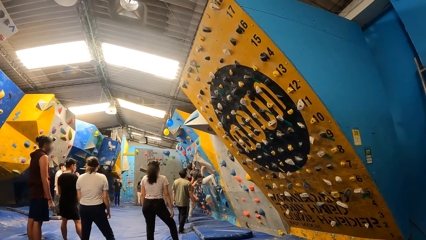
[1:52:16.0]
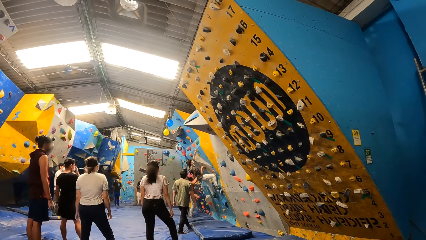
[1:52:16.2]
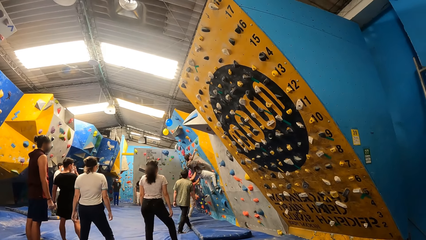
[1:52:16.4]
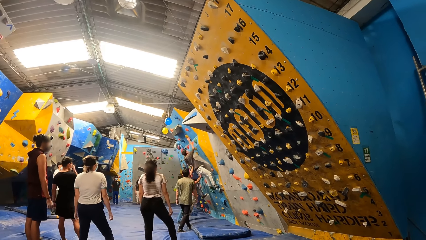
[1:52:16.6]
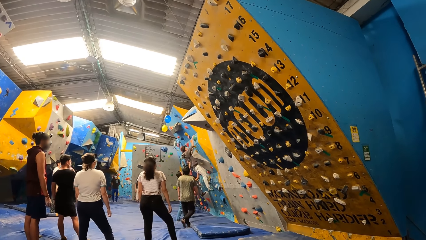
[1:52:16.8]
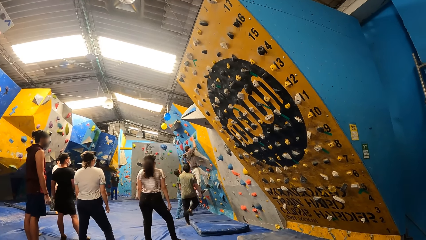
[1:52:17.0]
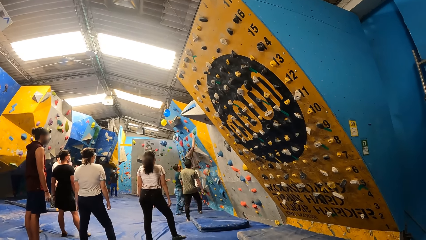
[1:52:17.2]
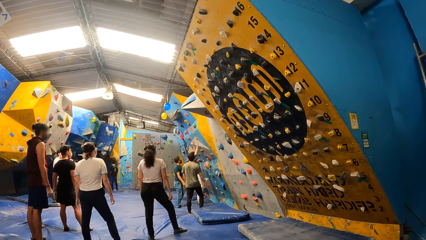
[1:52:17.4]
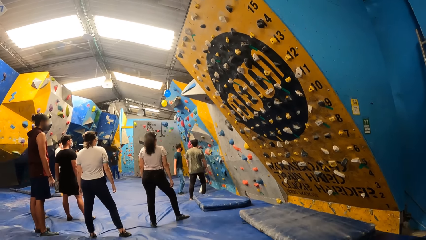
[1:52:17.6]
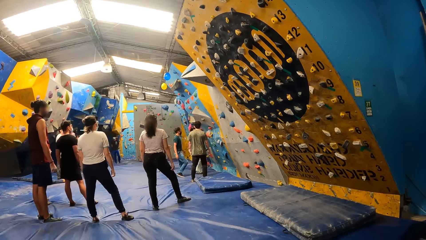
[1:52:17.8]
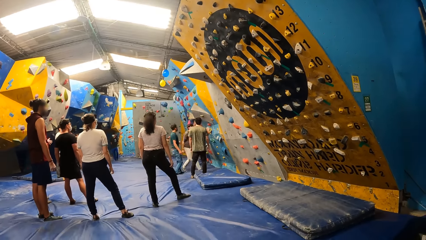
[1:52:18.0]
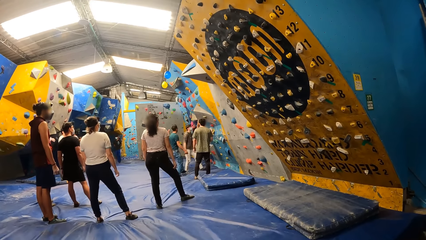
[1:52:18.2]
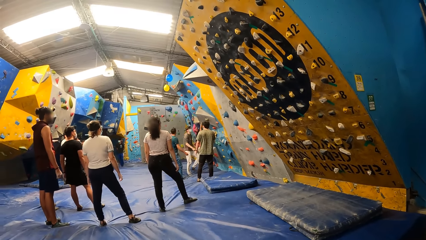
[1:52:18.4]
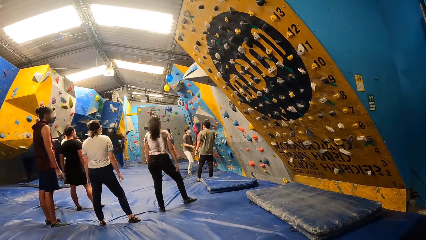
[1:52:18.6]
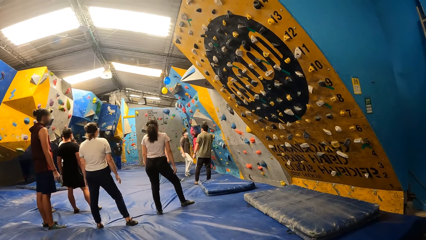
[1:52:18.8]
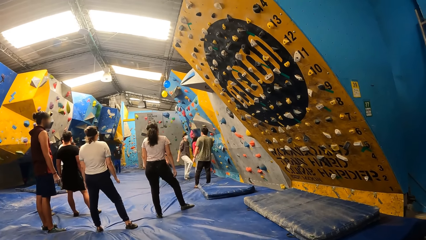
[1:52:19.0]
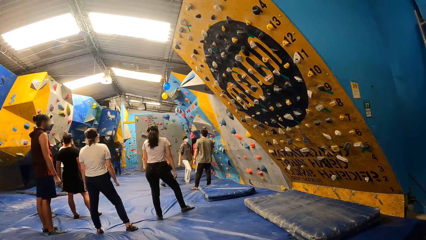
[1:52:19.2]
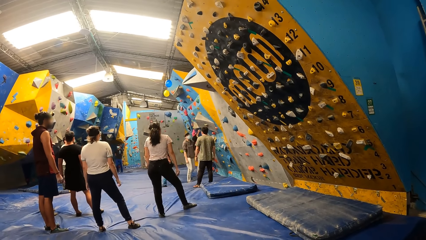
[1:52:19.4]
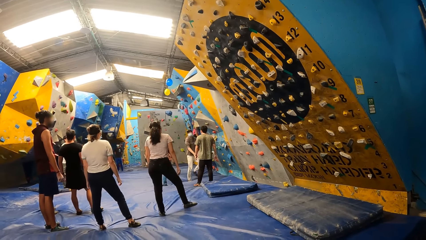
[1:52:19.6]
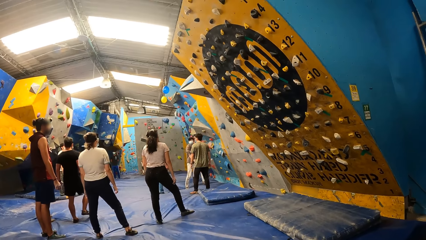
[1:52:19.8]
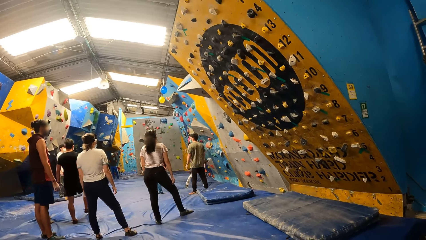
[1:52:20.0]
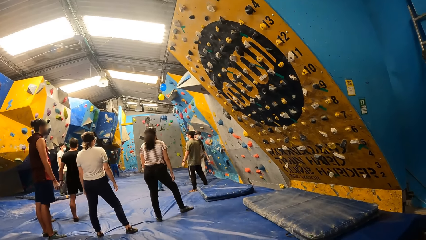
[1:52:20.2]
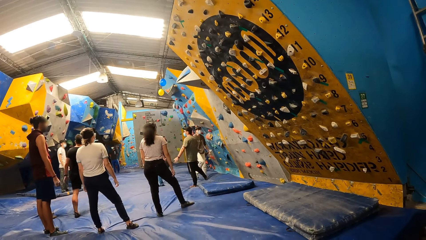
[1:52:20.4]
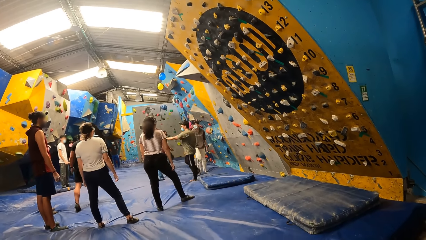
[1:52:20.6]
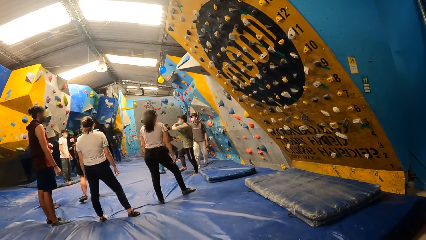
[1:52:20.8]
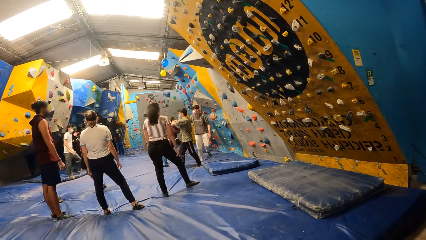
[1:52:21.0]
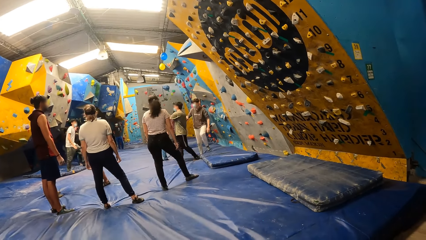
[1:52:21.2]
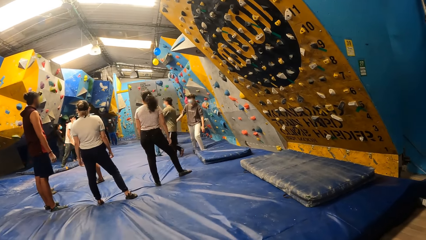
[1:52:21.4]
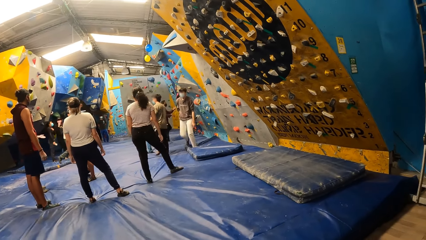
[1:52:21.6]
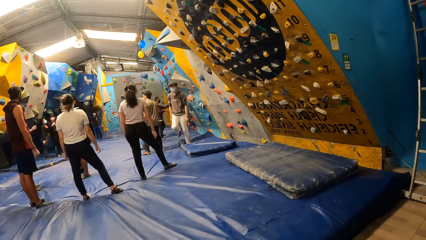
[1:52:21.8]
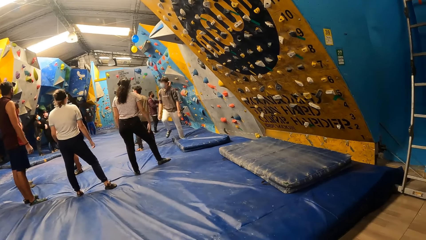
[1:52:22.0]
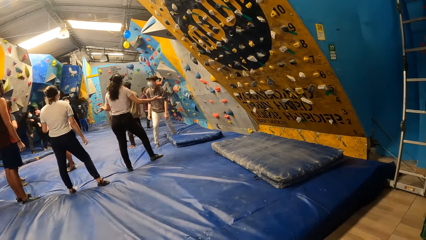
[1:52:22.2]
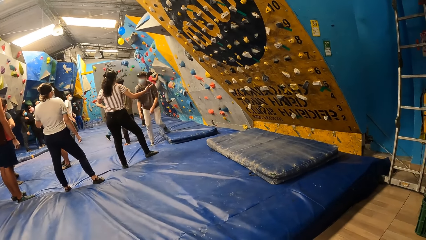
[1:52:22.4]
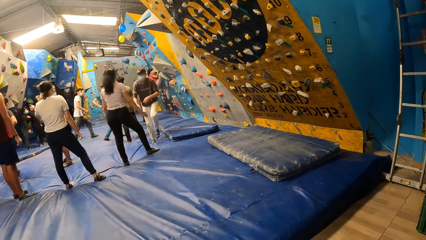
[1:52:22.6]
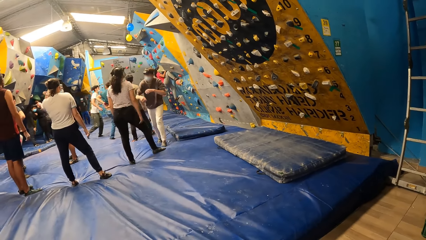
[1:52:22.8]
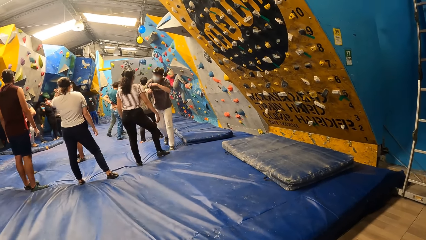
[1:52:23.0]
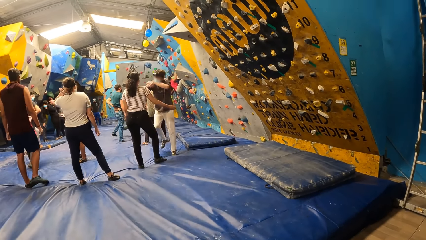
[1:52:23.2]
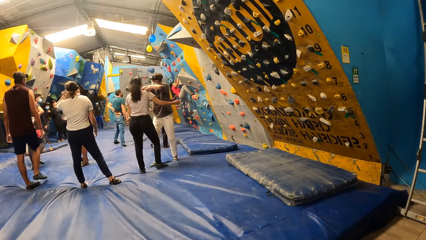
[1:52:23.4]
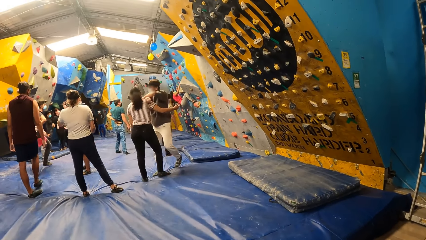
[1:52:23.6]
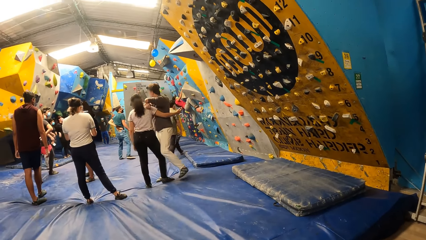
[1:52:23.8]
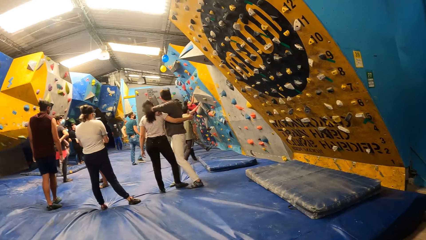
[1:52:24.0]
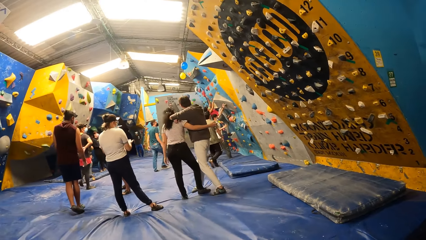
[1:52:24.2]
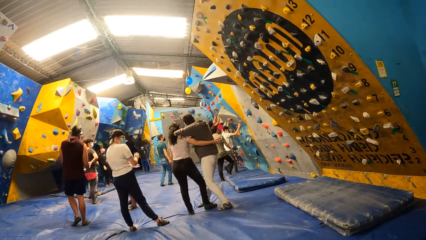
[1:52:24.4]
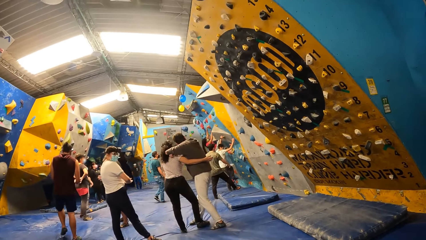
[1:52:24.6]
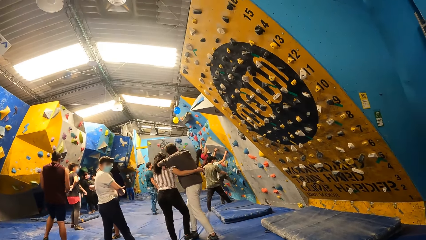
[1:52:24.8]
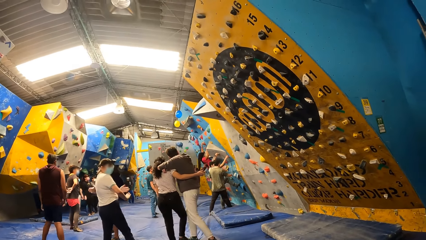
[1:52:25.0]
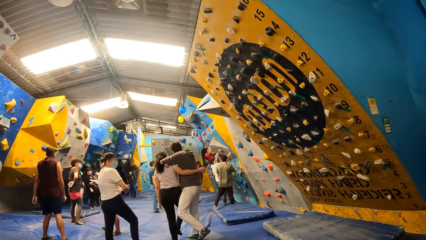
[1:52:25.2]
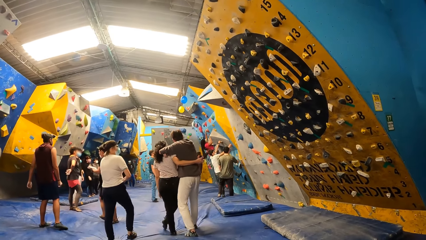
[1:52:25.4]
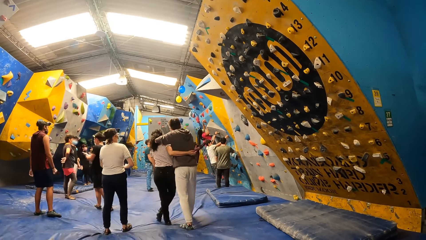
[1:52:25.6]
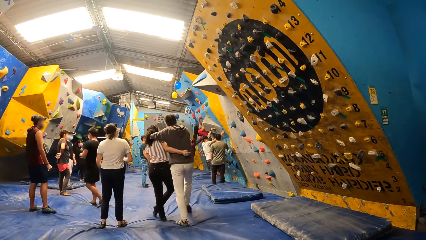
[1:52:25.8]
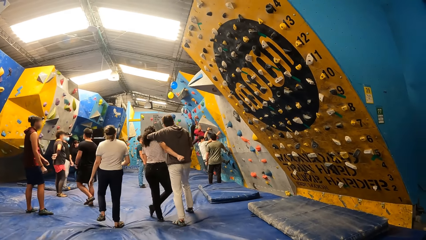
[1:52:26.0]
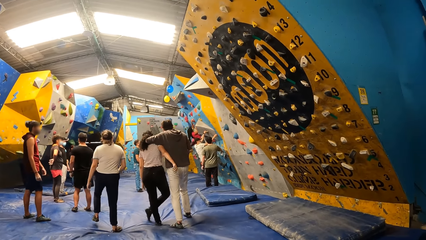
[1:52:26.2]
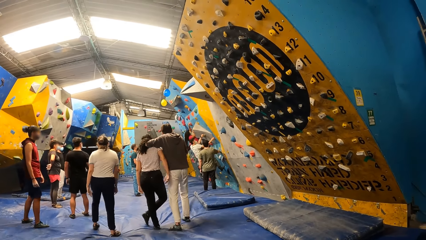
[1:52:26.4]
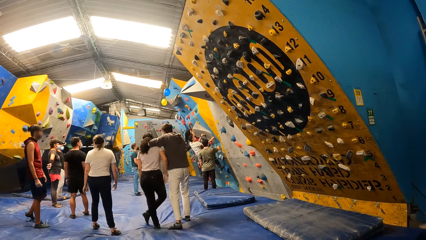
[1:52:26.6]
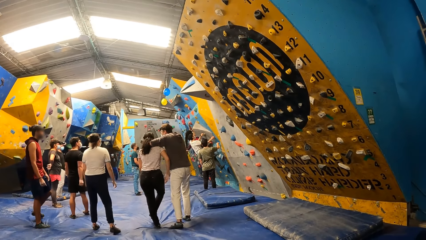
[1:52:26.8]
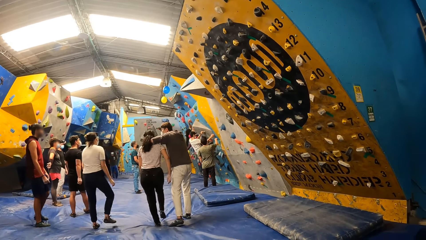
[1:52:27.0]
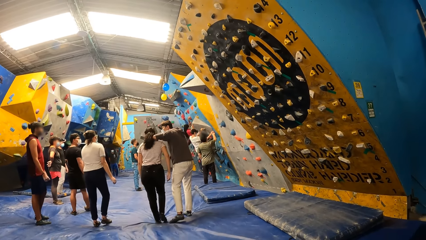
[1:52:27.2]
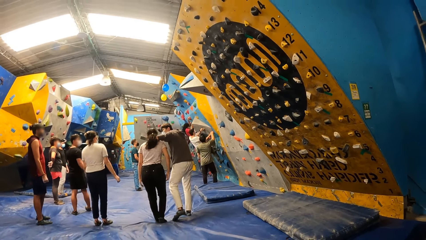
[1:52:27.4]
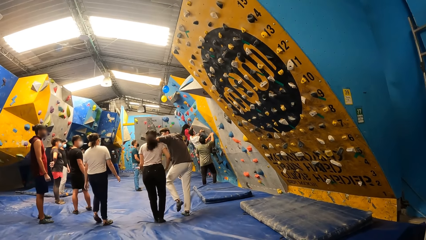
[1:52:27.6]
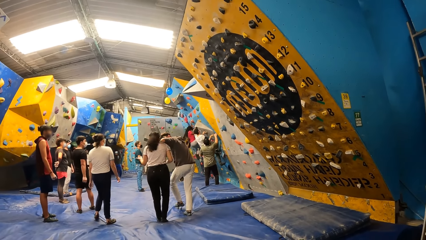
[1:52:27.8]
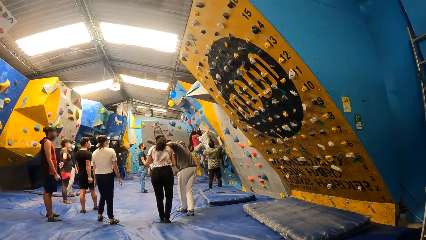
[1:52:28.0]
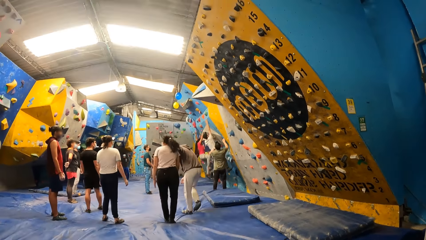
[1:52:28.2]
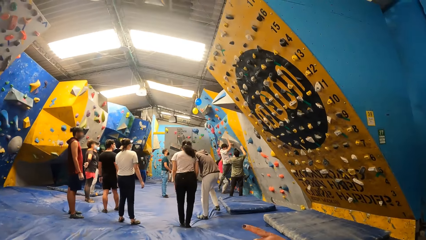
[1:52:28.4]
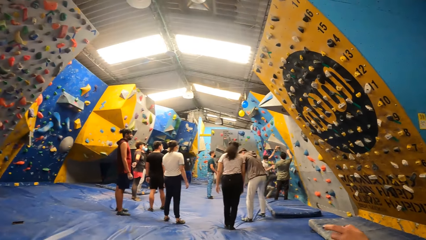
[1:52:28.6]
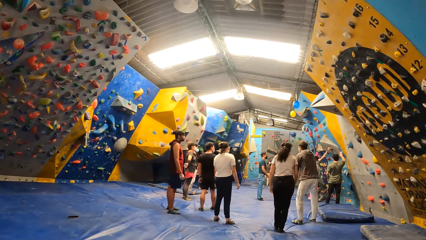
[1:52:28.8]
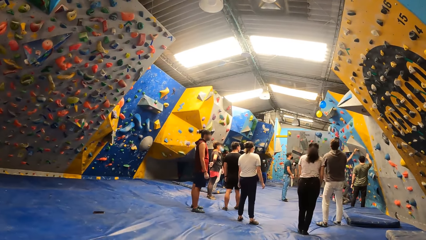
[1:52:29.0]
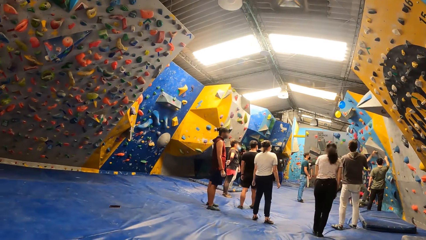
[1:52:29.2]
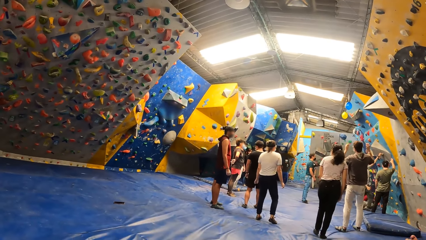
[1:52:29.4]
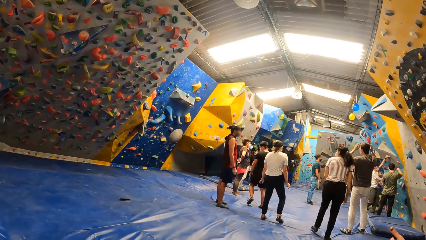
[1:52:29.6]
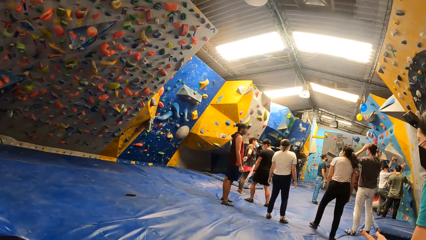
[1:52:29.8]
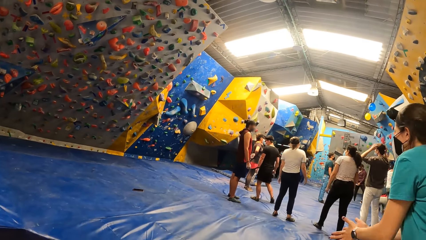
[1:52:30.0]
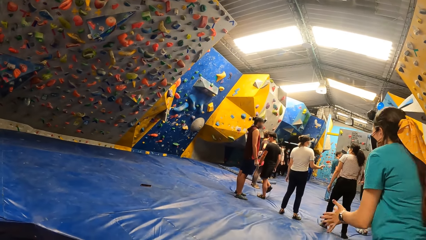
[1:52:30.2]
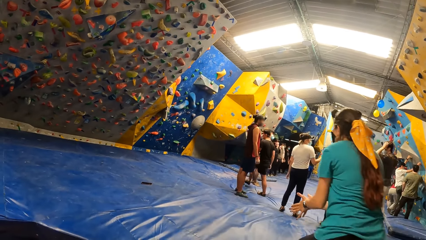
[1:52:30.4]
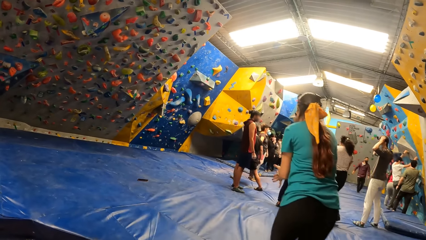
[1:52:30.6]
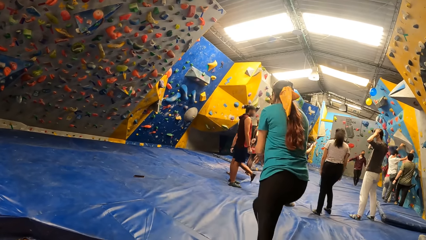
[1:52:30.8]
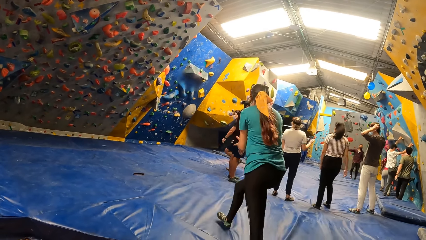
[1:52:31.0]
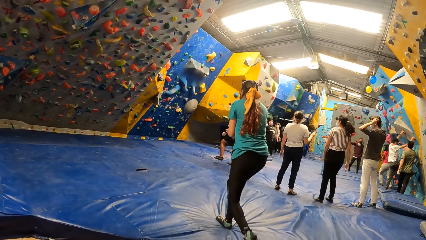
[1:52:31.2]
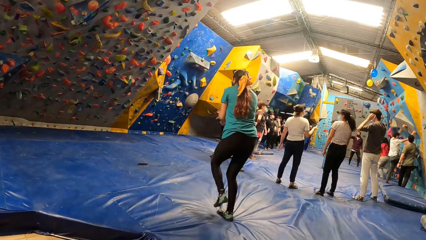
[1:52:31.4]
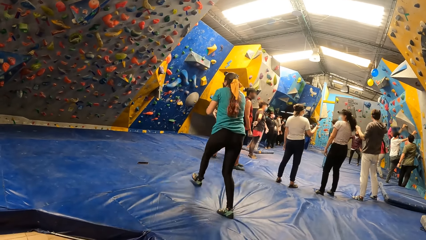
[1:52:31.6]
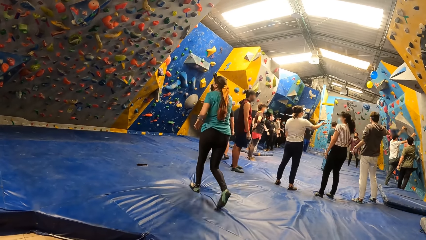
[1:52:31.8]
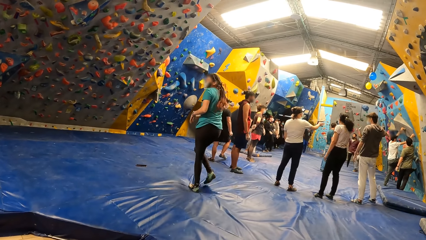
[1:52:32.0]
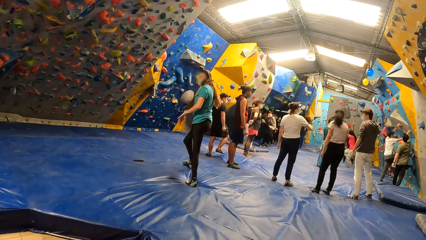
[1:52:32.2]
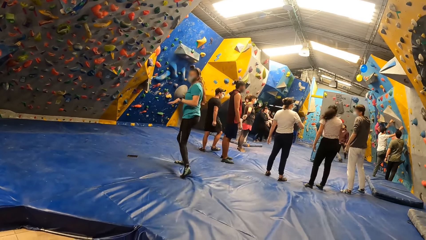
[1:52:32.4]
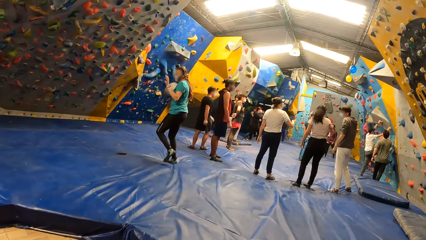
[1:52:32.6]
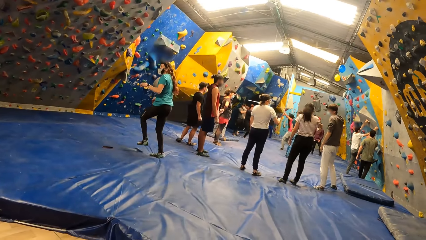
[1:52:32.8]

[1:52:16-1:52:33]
A man interacts with another man. The other man boulders the wall.
